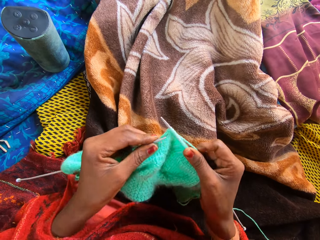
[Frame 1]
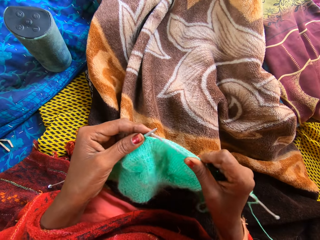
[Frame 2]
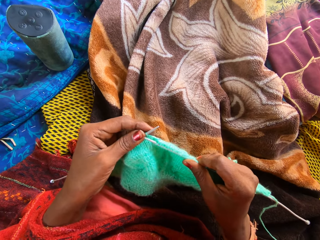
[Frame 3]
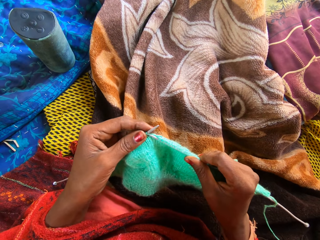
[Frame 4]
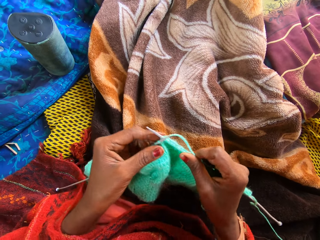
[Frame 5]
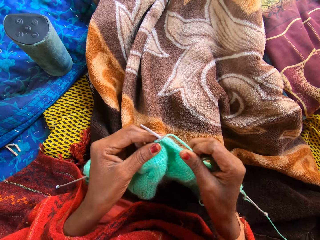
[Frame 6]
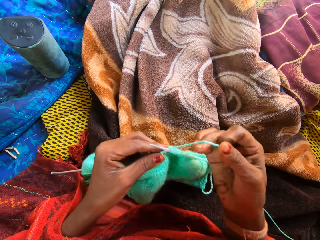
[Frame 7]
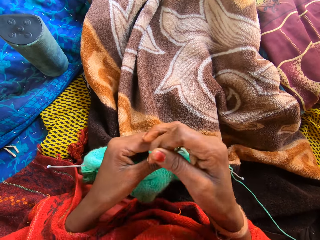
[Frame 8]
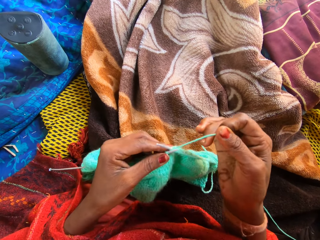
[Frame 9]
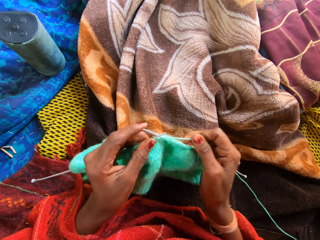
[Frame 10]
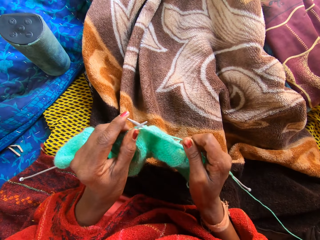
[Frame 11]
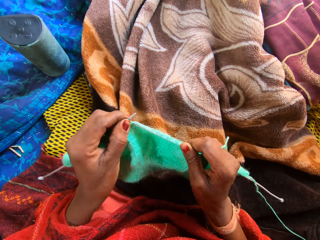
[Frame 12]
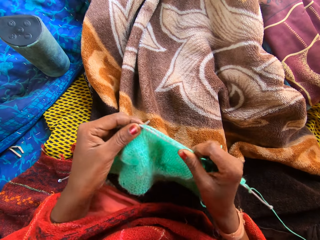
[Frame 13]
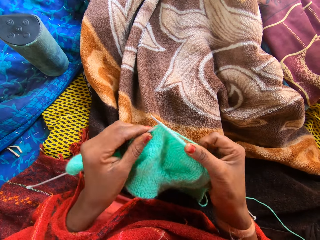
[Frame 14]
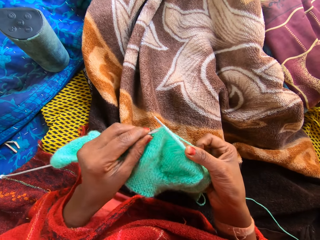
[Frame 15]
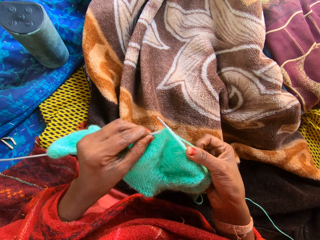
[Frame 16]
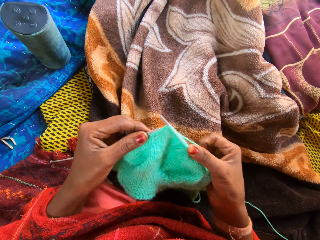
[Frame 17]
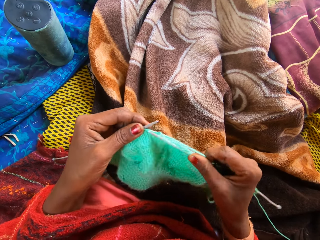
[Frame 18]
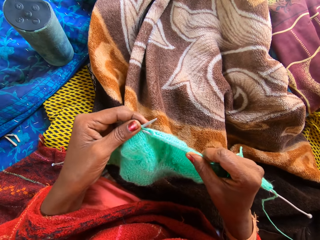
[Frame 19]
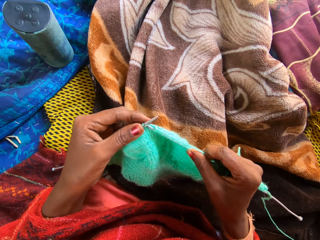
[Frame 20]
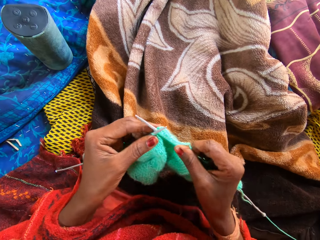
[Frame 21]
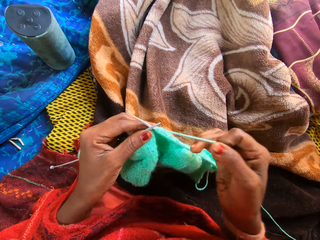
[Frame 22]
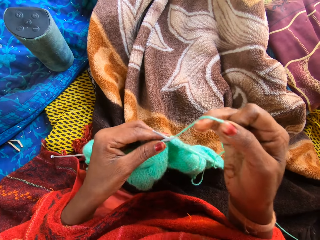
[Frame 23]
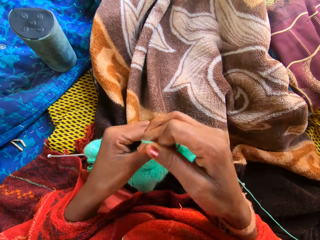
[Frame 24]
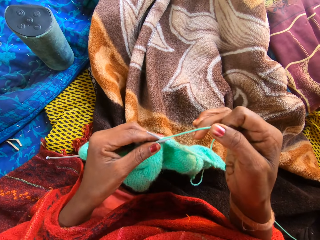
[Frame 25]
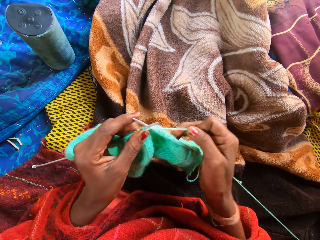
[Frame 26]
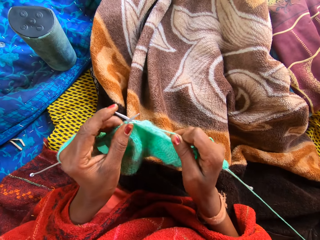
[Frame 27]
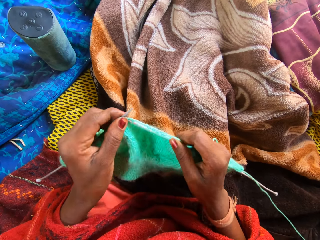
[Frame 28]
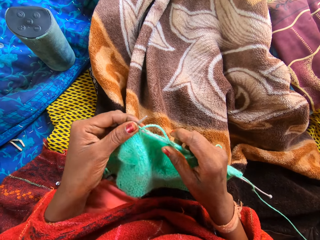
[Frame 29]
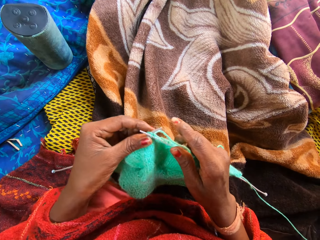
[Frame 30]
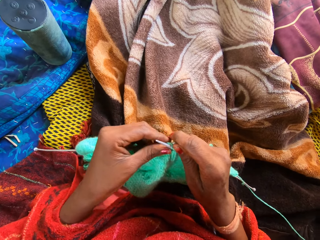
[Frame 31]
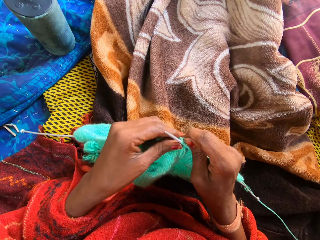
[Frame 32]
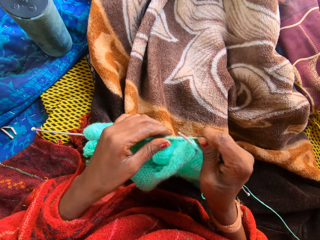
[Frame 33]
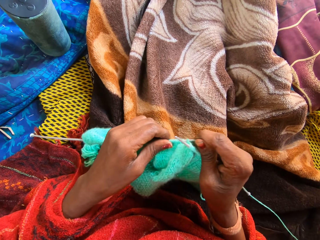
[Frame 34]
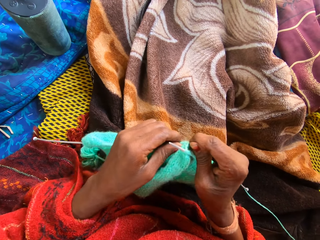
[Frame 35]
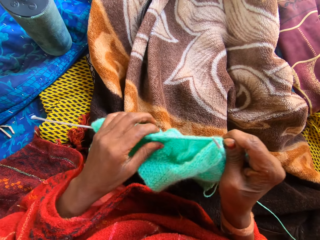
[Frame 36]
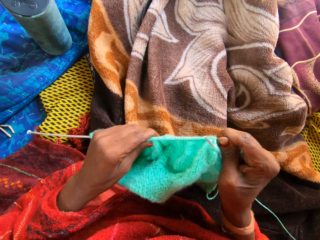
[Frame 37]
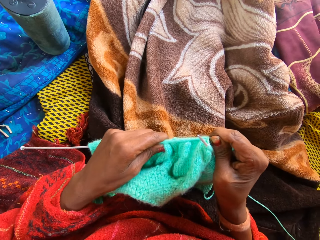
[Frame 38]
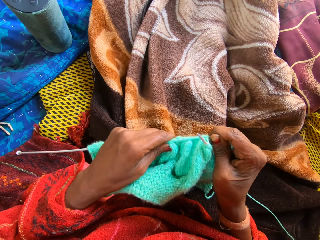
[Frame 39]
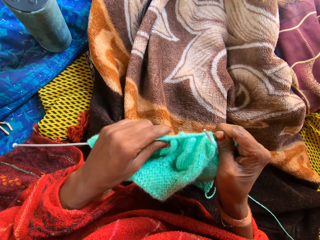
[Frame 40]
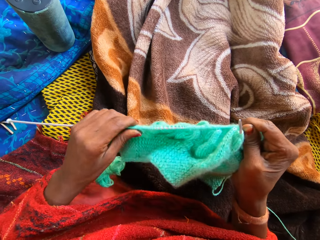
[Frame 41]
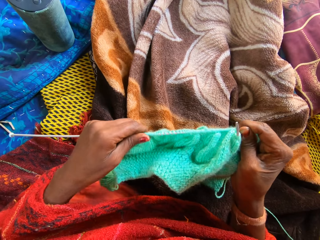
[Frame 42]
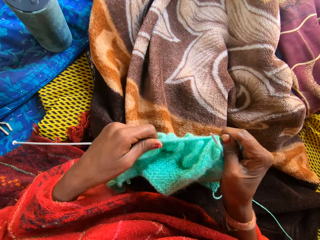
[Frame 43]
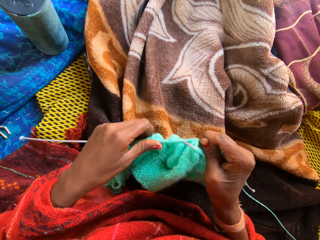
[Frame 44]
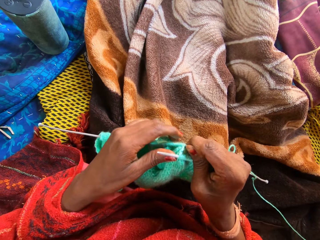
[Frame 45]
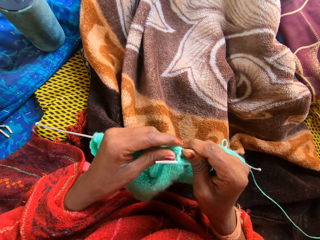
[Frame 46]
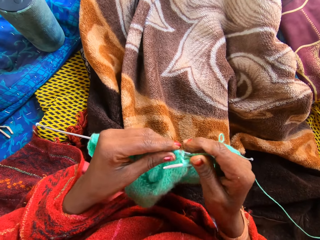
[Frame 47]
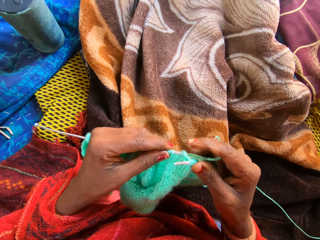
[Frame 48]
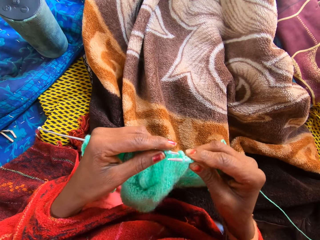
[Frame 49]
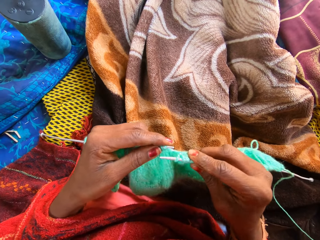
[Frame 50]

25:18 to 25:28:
The camera wearer knits a fabric with knitting needles. She coils a knitting thread on a knitting needle. She knits the fabric with the knitting needles. She coils the knitting thread on the knitting needle. She holds both knitting pins with her right hand. She adjusts the yarn on the left knitting pin with her left hand. She moves the fabric with a hand.

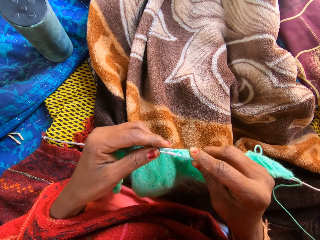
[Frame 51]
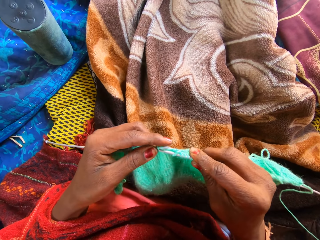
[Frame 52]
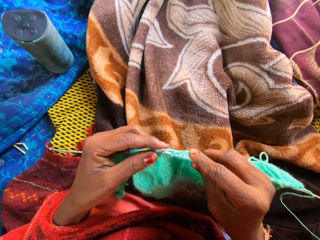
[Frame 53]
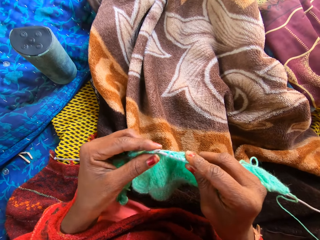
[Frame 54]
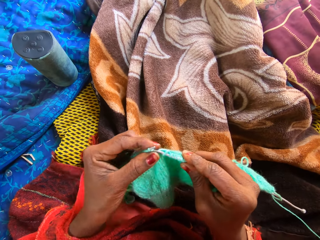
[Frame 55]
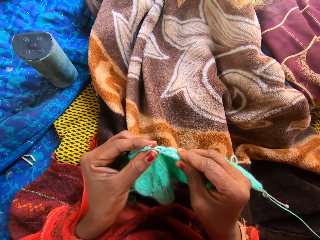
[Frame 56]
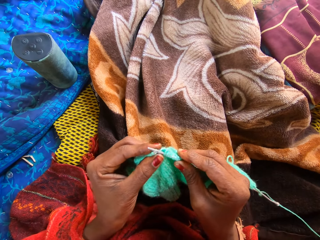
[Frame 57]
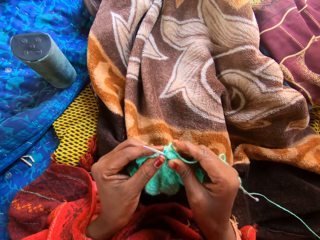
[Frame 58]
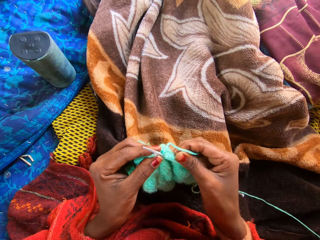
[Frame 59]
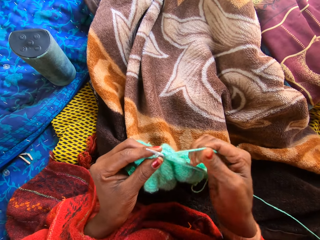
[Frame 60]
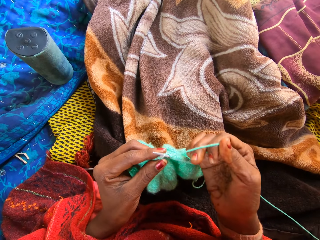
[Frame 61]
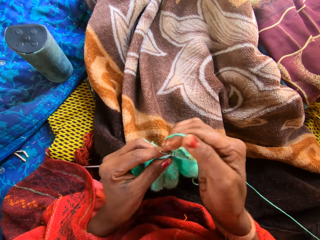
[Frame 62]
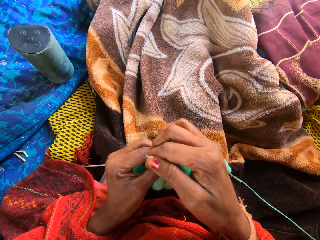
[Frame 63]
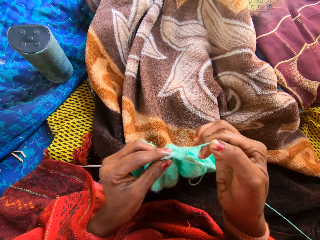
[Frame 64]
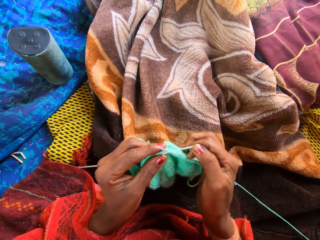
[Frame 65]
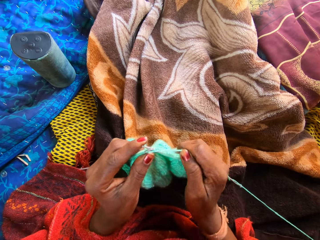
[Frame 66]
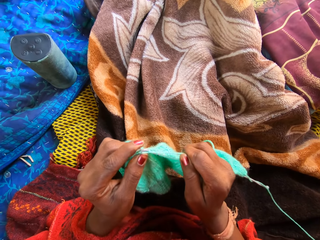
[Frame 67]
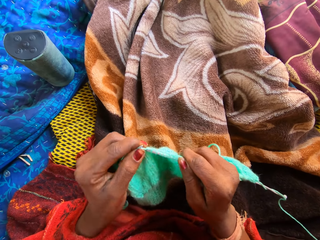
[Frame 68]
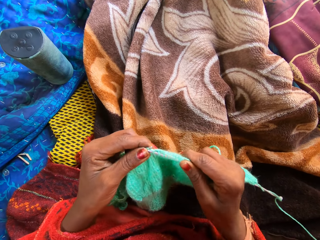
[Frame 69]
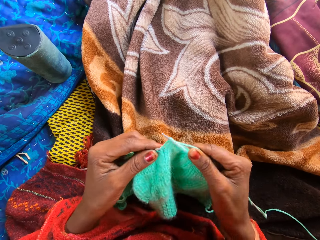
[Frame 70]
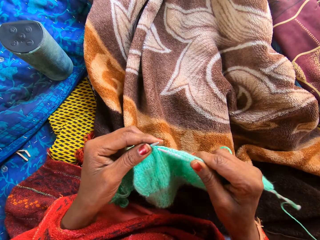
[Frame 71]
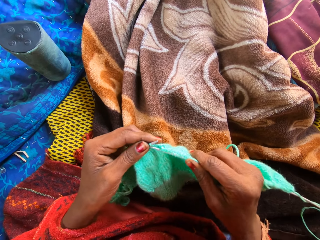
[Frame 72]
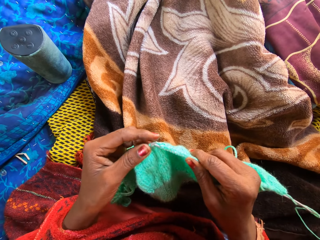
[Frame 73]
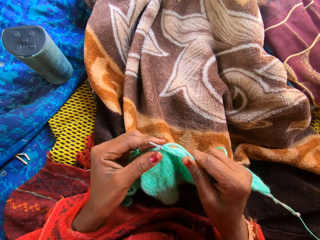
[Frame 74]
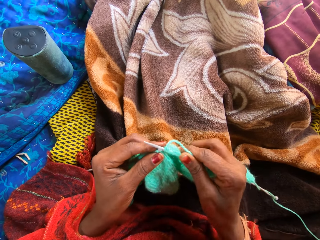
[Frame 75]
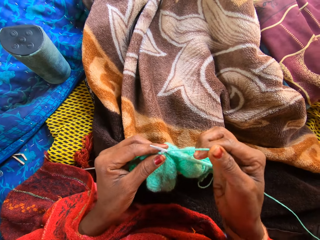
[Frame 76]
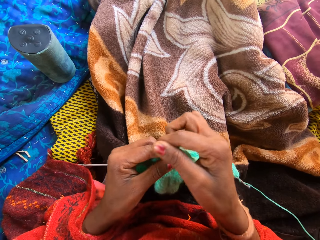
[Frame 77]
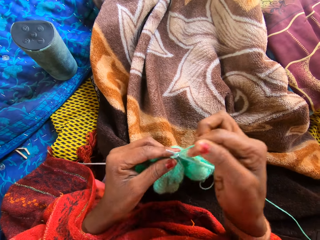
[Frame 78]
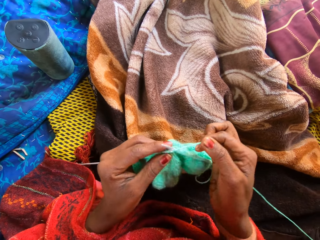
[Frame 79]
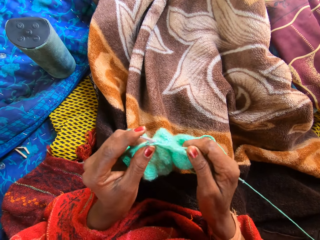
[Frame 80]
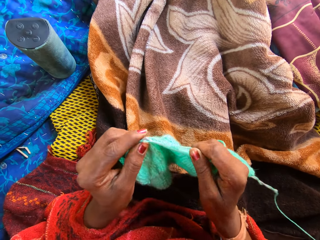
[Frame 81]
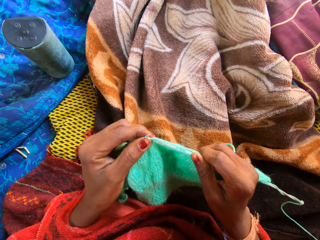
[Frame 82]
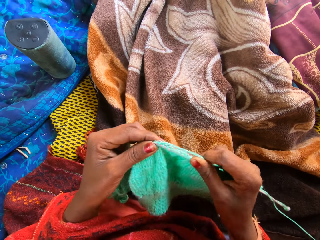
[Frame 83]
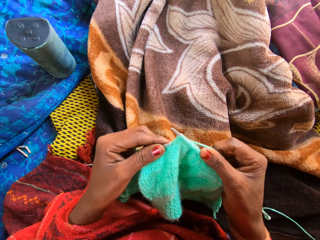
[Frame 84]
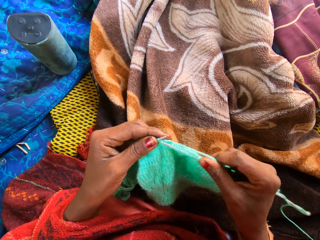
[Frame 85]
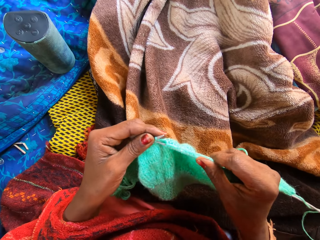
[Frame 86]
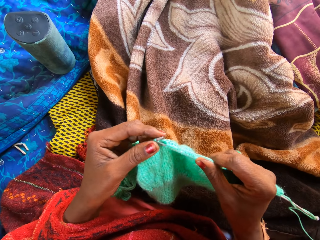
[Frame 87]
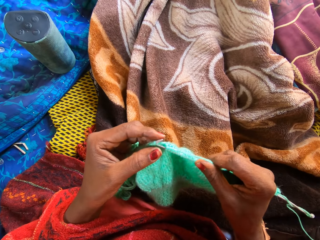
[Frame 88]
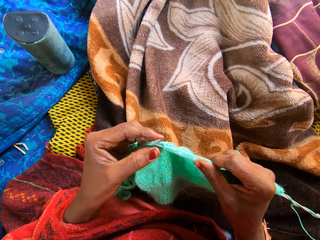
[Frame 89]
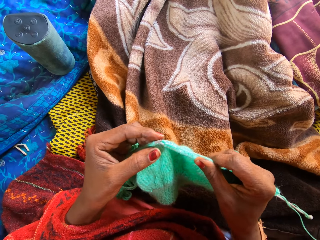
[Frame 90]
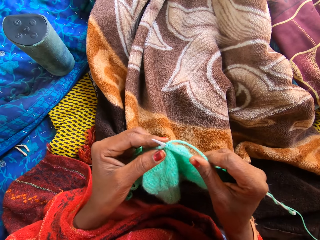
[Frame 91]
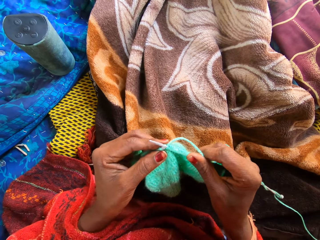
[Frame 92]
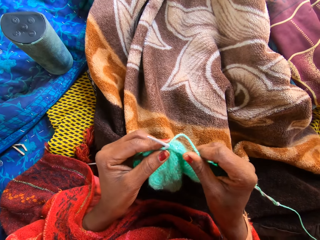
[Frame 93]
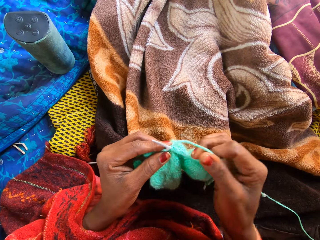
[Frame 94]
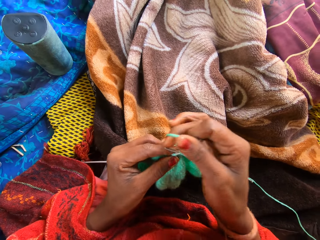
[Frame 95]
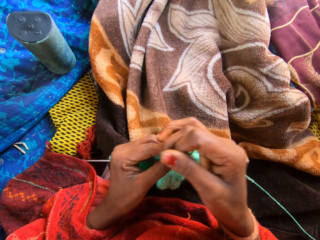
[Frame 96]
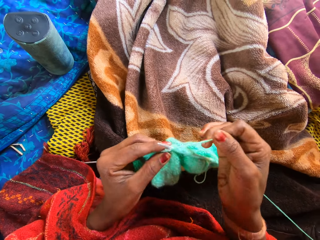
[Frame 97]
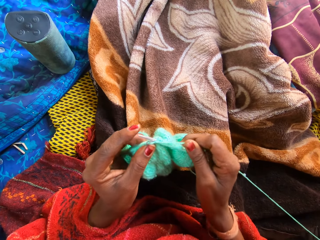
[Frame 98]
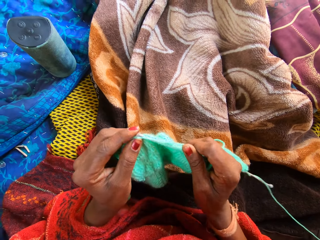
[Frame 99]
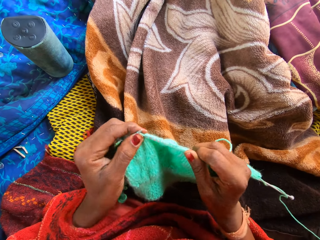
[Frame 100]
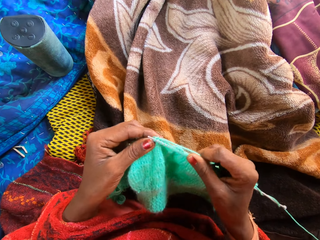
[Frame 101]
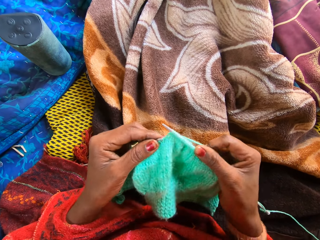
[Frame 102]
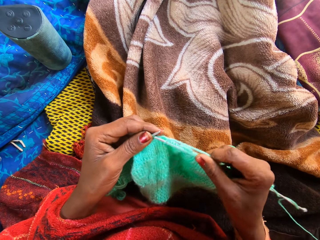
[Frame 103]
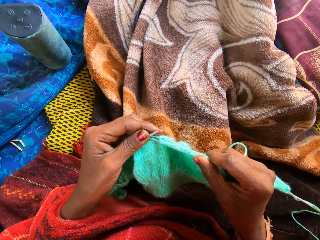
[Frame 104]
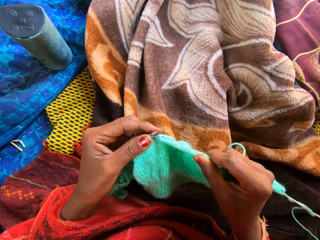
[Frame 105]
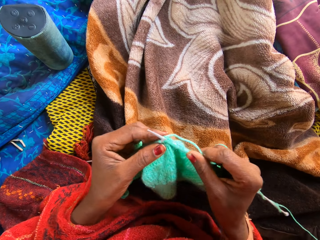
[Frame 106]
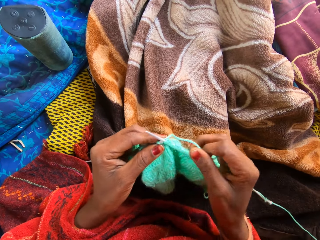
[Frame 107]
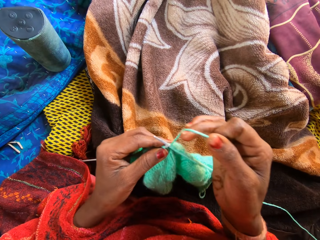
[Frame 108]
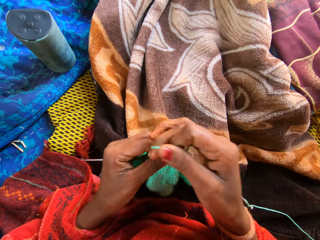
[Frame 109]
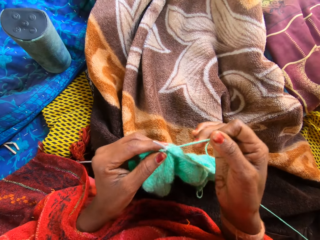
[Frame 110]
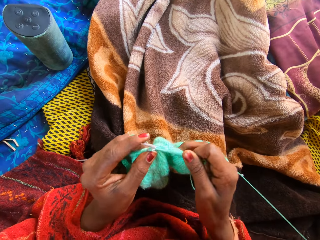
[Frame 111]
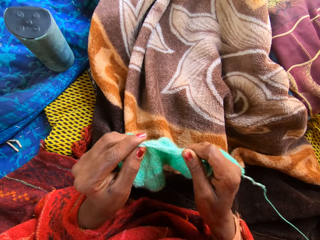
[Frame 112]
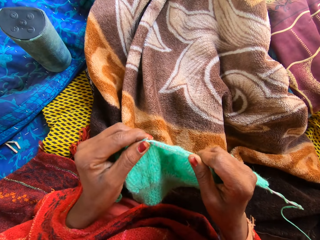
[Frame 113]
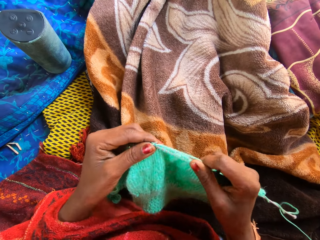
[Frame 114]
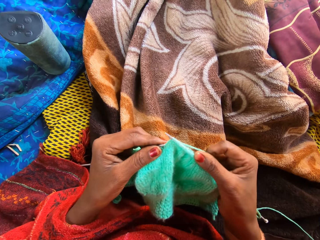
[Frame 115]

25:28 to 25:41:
The camera wearer knits a fabric with two knitting pins or knitting needles and yarn on a straw mat. They coil a knitting thread on a knitting needle. They knit the fabric with the knitting needles. They coil the knitting thread on the knitting needle. They knit the fabric with the knitting needles. They coil the knitting thread on the knitting needle.
